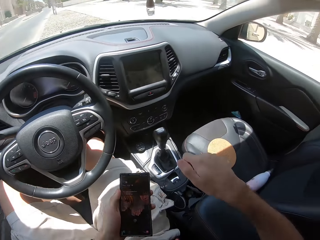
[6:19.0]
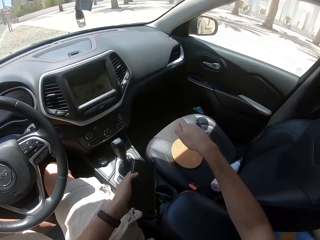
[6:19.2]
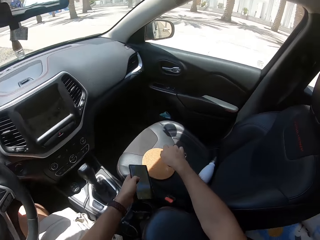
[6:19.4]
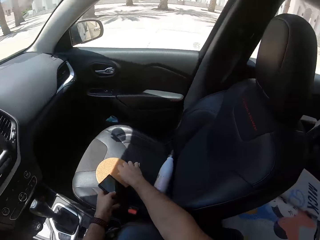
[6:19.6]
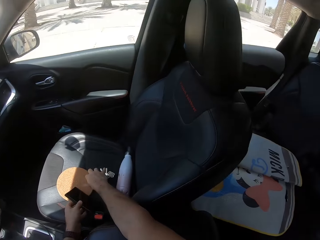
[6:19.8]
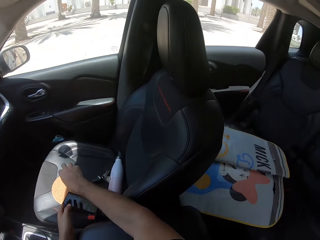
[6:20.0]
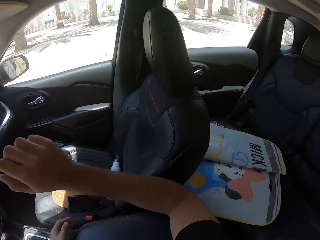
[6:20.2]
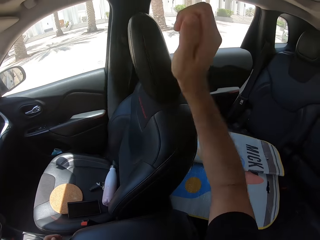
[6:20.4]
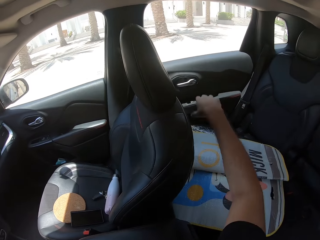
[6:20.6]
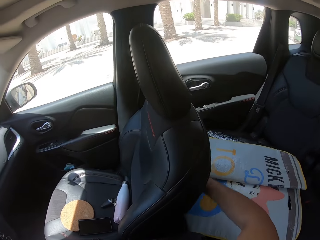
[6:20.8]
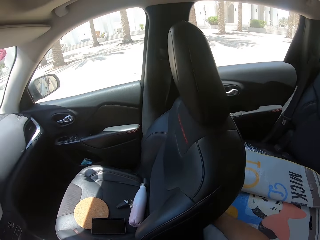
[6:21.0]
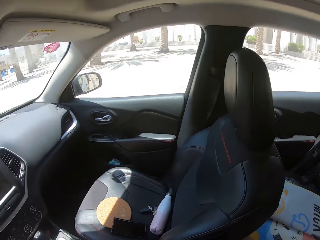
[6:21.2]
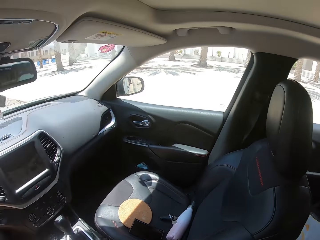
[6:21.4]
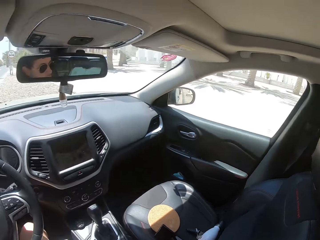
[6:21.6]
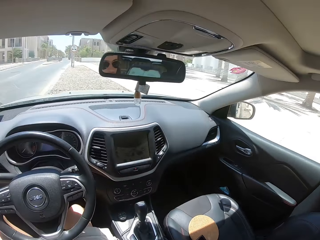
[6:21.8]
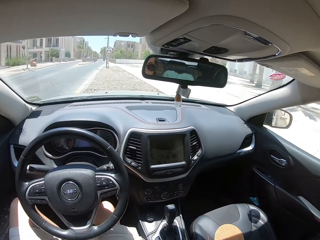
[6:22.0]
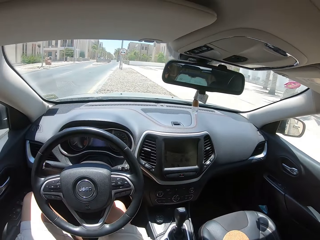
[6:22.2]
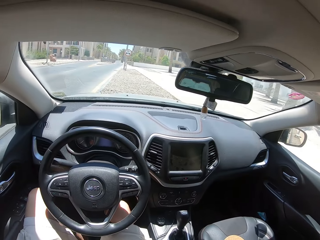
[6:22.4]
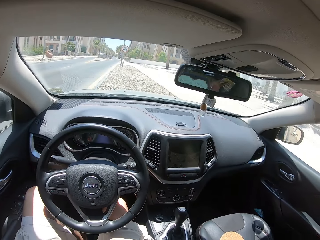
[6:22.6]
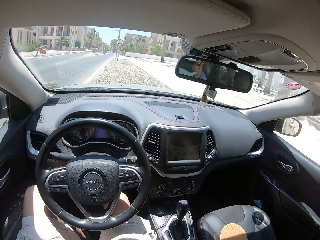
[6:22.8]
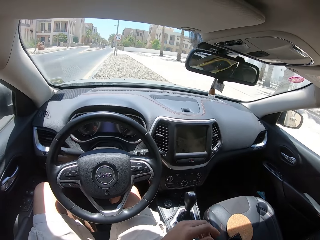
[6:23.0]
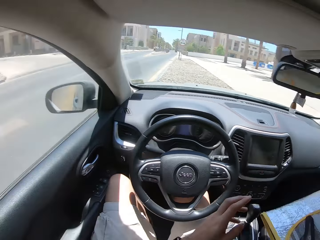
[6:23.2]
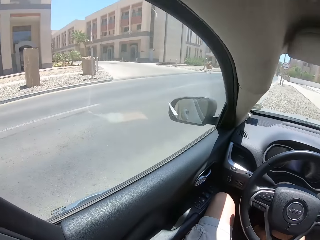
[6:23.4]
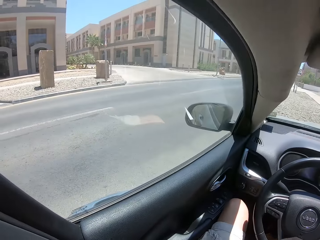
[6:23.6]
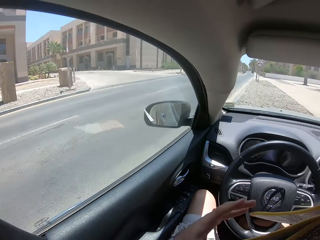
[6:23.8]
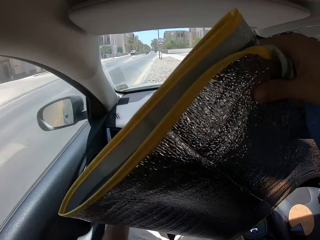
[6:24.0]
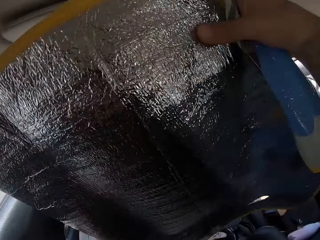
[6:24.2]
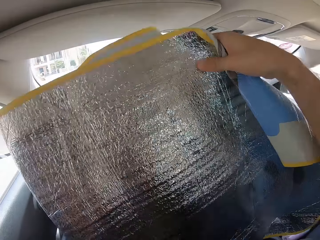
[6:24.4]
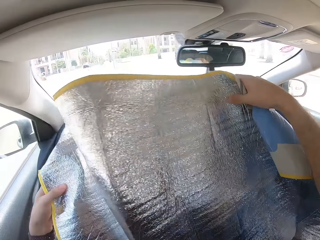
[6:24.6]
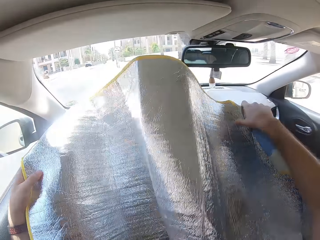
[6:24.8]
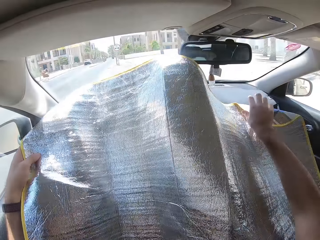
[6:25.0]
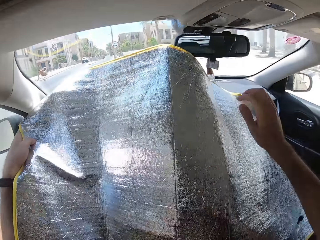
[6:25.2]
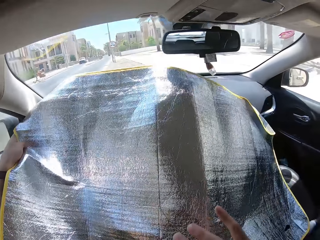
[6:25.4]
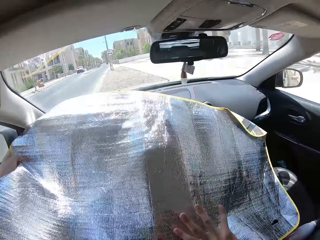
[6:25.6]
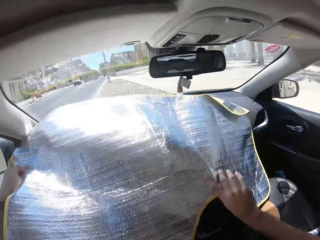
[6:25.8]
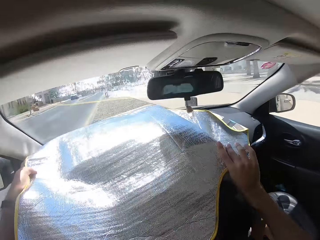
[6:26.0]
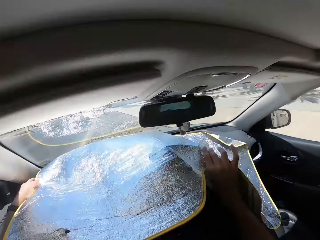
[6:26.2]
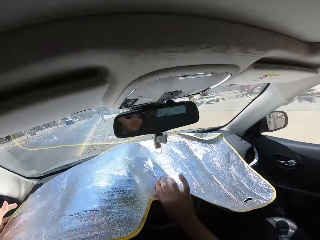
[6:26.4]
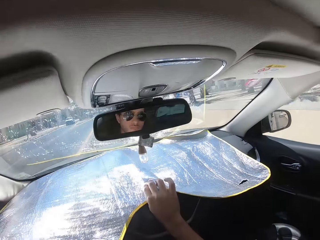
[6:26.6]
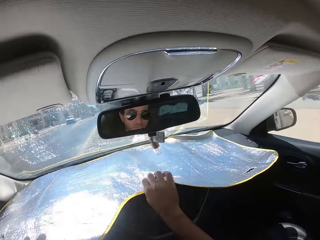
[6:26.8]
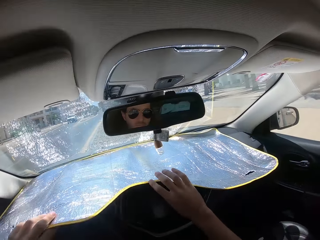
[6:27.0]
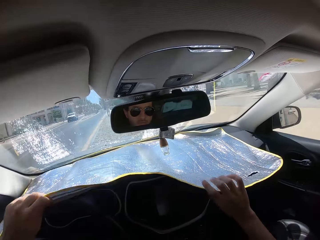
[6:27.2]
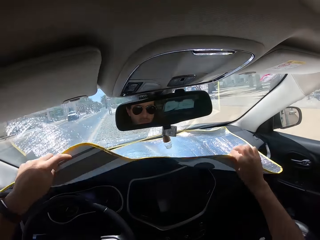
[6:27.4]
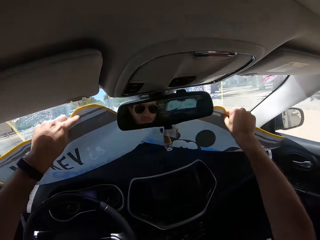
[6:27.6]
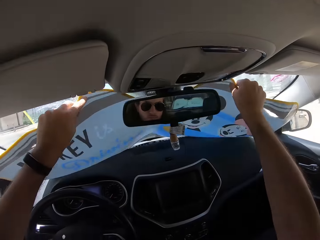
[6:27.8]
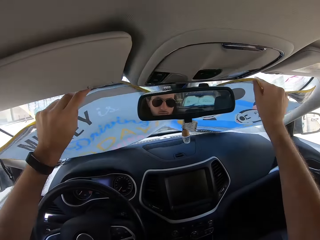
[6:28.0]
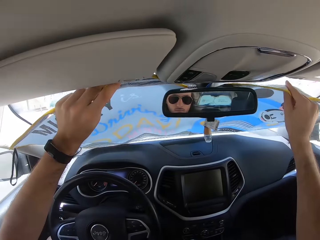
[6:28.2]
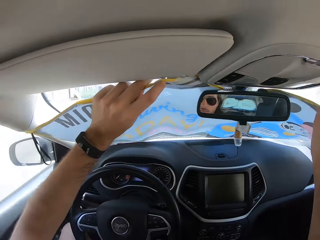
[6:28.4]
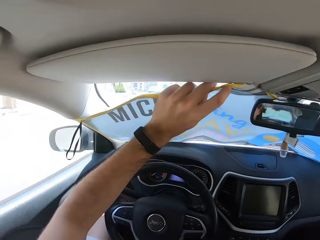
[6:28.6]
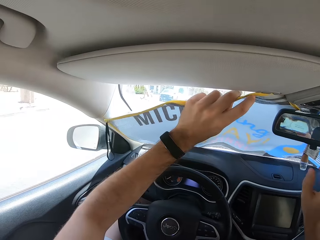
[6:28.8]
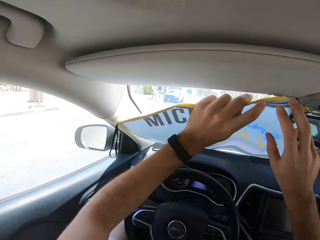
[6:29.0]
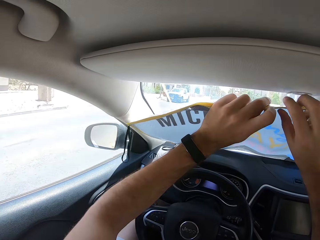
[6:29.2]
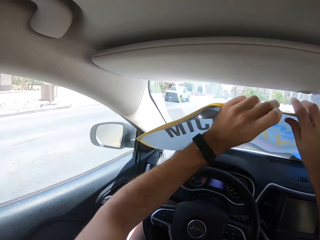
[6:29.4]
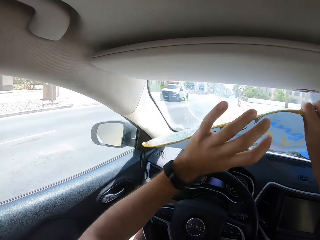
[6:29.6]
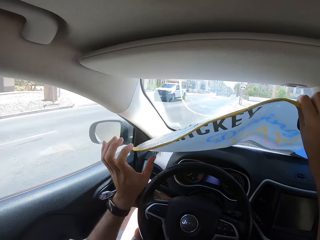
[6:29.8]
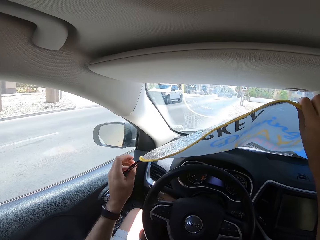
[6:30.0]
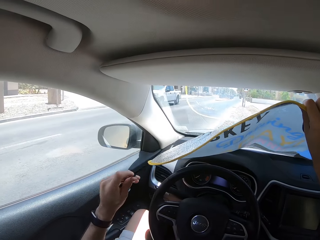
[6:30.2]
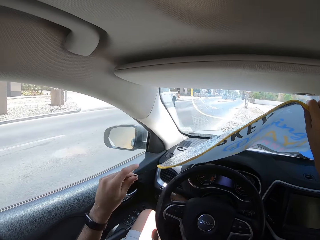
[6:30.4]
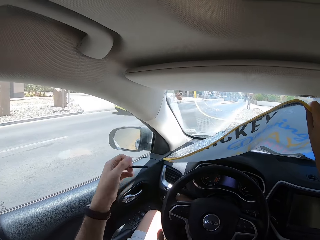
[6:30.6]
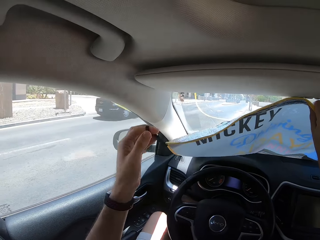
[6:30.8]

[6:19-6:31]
The camera wearer uses the phone. They place the car keys and the phone on the seat, reach behind the car seat, and pick up a car sun shield. They place the car sun shield on the windshield.

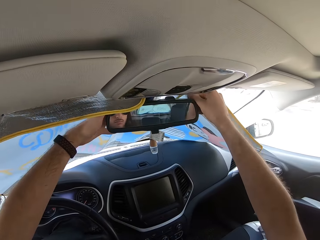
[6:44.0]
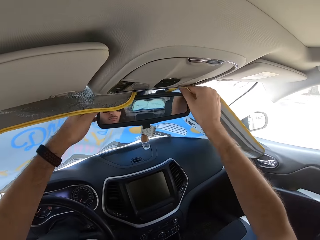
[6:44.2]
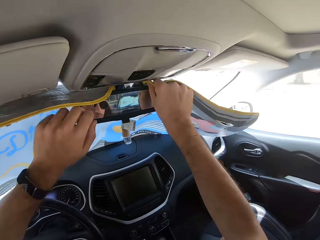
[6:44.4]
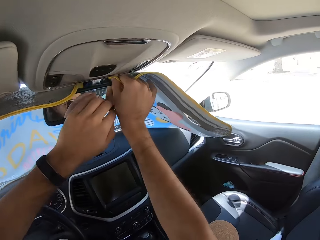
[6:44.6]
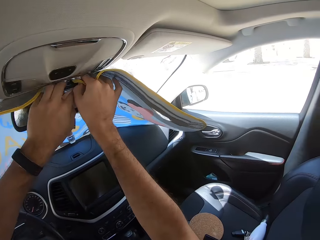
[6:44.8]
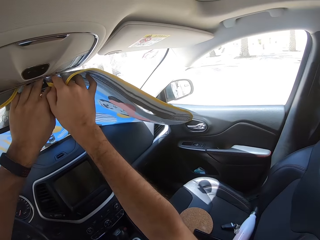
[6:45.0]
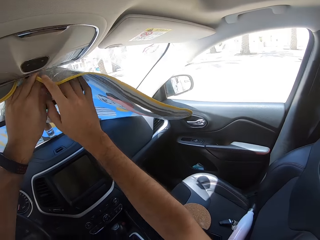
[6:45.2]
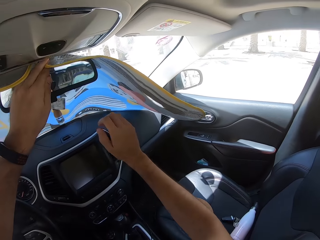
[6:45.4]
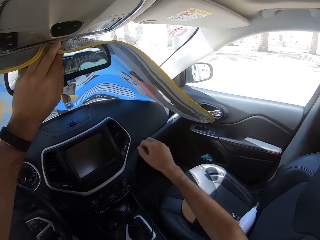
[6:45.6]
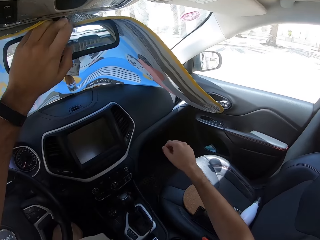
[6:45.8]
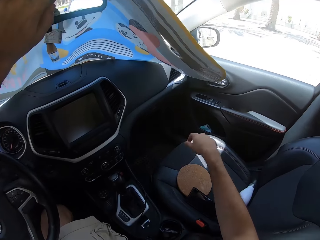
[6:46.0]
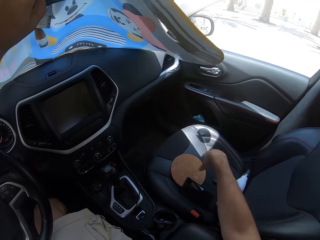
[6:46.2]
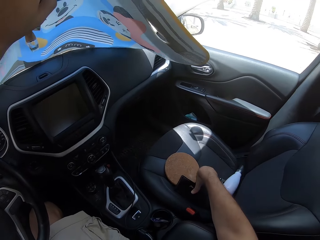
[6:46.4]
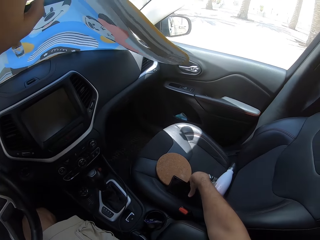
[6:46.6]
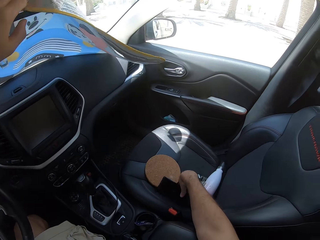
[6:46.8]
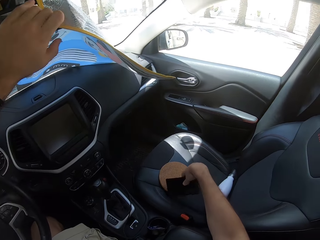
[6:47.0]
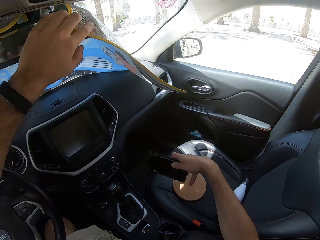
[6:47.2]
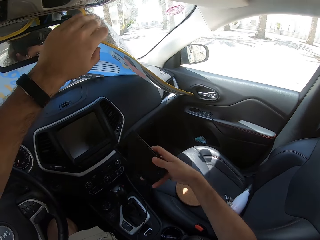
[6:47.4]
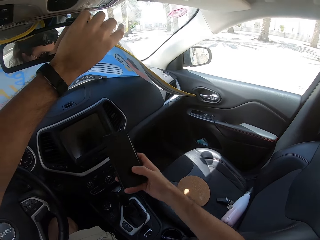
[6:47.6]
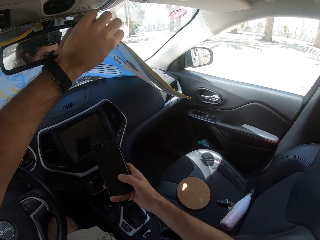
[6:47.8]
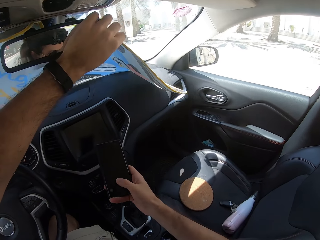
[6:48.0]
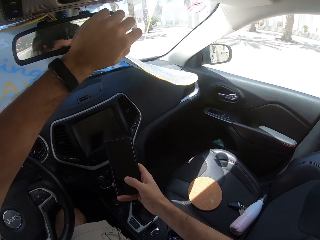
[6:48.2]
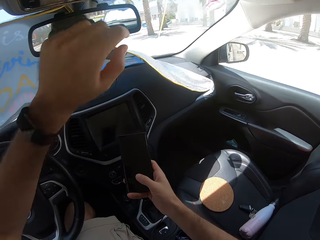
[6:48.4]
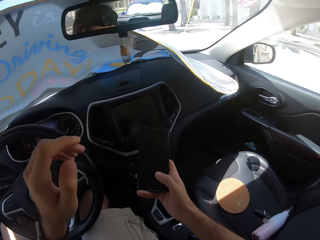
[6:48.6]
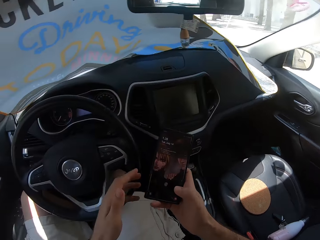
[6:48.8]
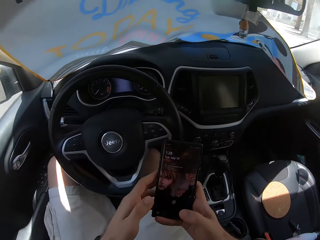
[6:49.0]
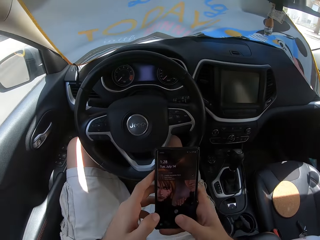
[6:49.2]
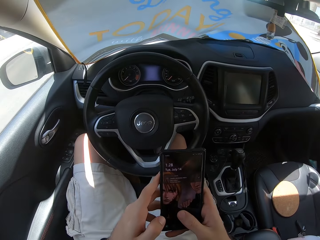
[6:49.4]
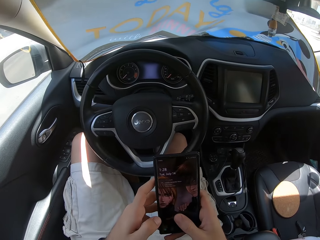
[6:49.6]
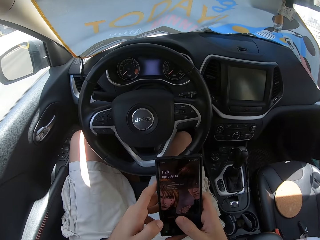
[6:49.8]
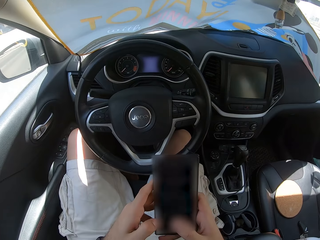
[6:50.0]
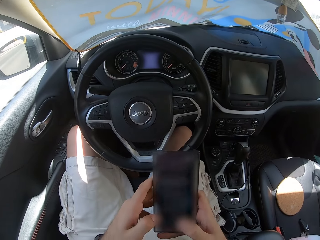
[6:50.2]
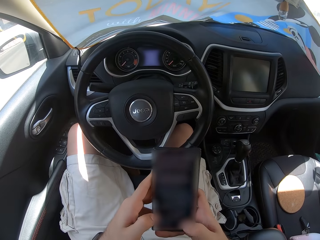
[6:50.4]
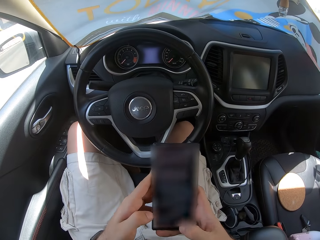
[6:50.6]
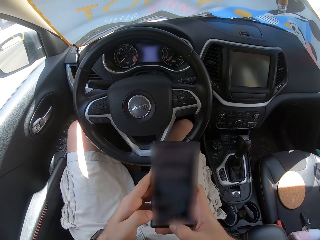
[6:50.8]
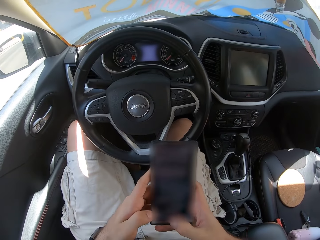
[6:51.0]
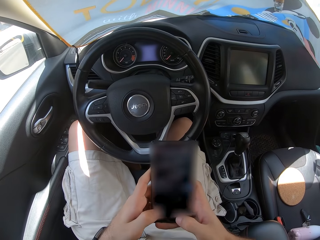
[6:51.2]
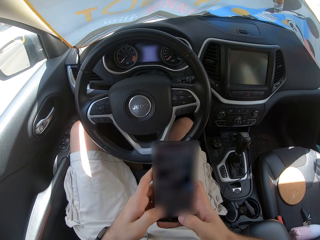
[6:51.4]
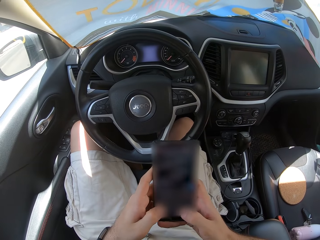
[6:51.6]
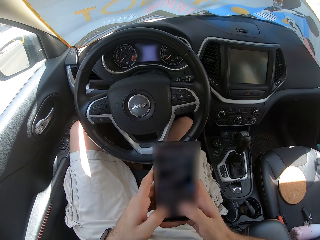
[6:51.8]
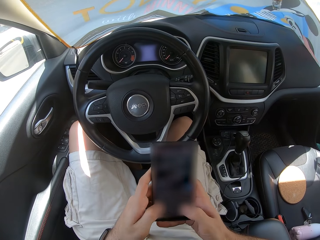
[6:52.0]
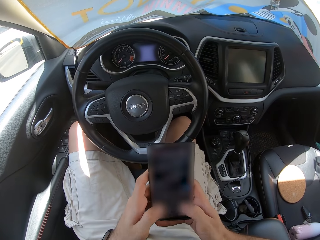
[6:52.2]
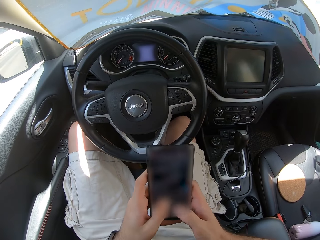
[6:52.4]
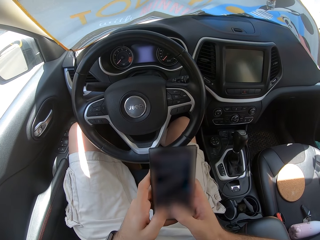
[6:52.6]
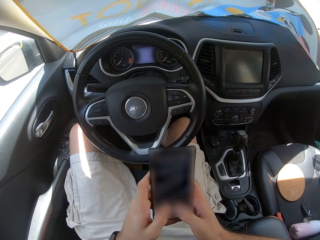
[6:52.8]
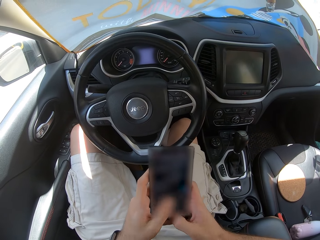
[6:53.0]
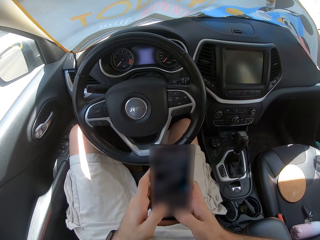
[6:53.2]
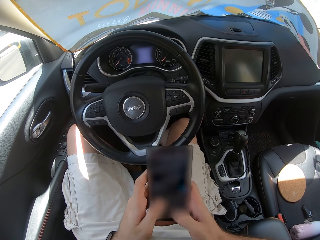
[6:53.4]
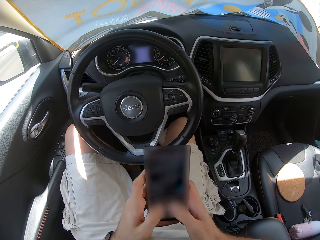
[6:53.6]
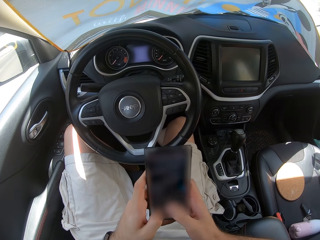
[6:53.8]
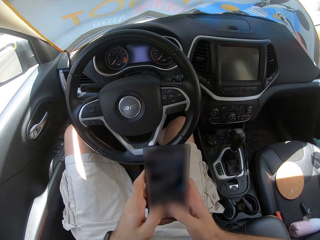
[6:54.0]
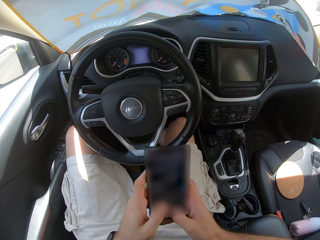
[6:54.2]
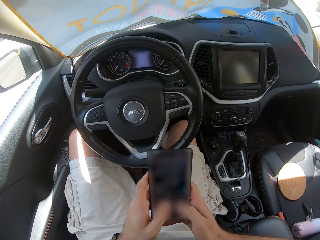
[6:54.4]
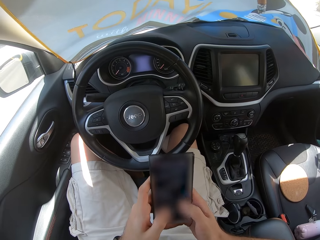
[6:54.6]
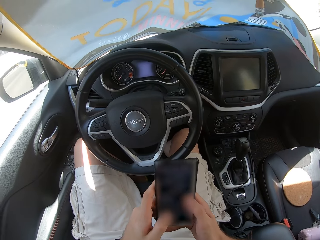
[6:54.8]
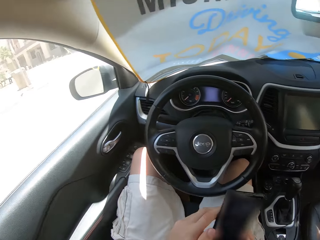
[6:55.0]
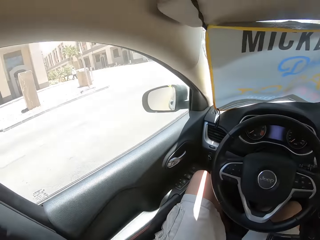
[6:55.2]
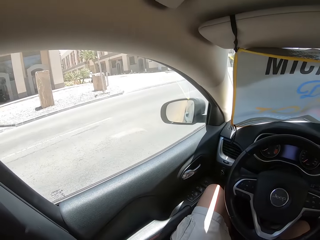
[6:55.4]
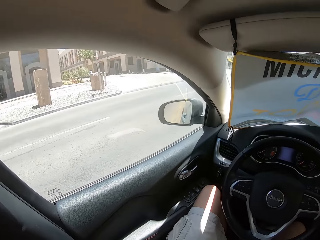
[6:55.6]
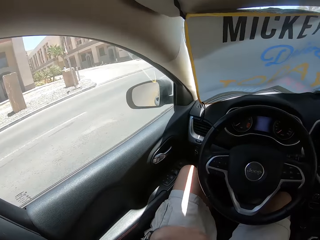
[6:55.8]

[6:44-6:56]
The camera wearer picks up the phone. They text on the phone.
